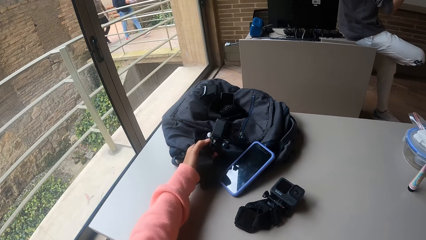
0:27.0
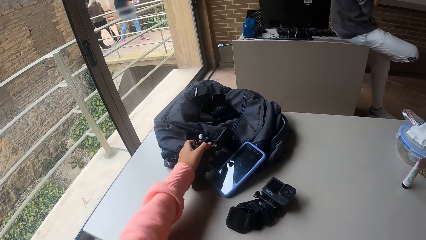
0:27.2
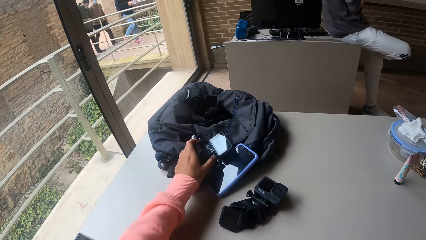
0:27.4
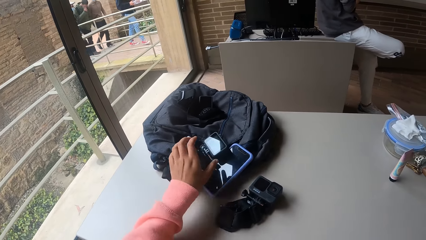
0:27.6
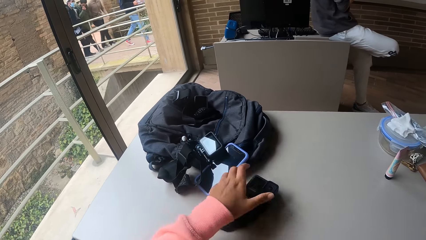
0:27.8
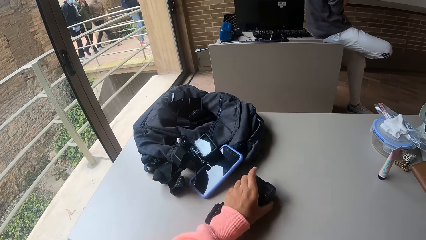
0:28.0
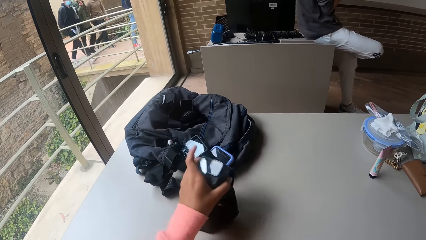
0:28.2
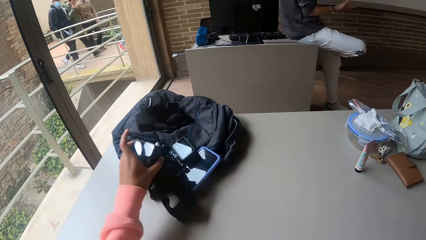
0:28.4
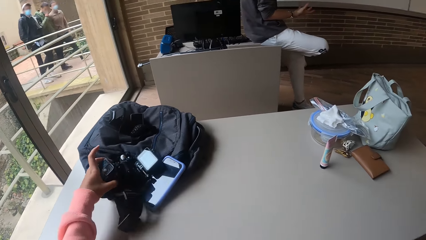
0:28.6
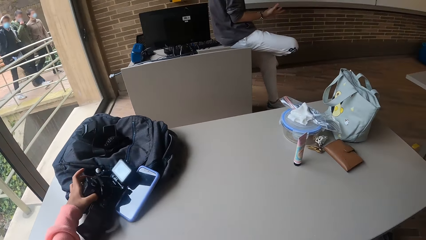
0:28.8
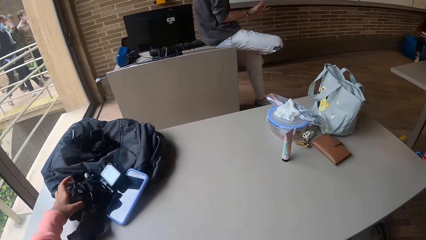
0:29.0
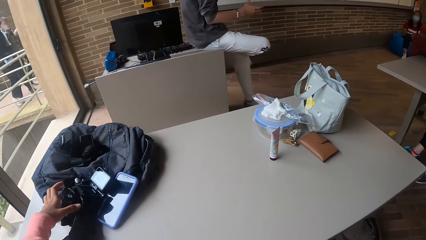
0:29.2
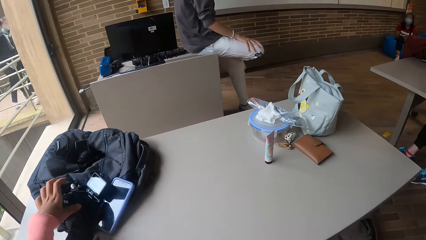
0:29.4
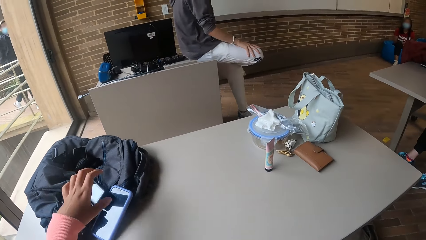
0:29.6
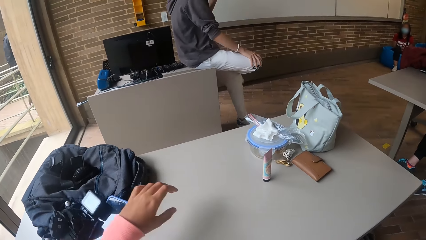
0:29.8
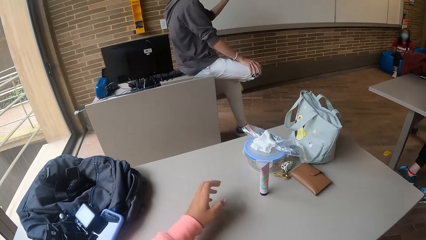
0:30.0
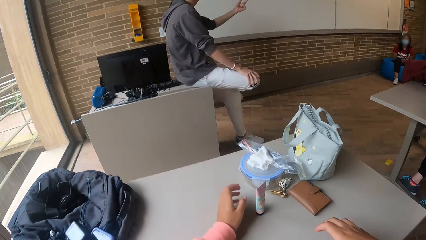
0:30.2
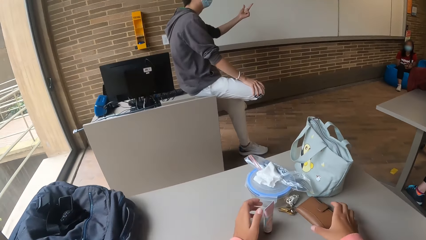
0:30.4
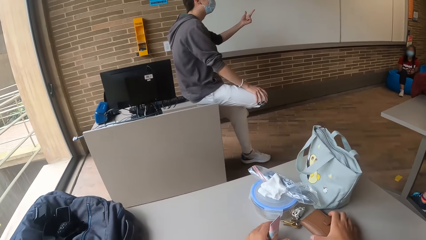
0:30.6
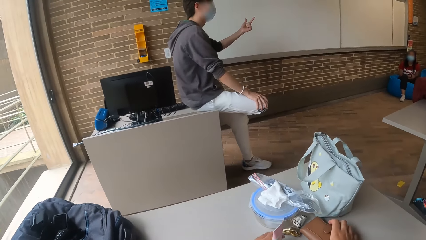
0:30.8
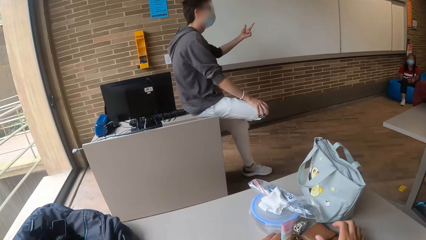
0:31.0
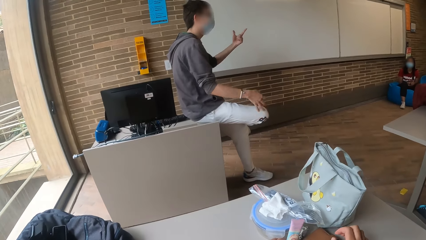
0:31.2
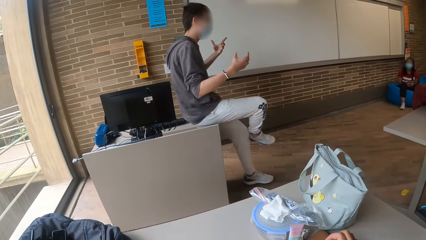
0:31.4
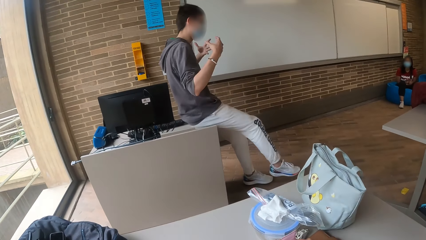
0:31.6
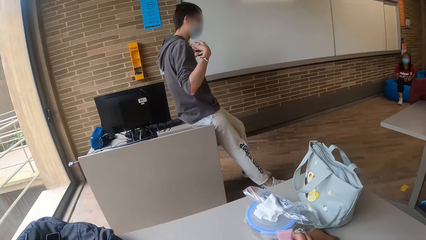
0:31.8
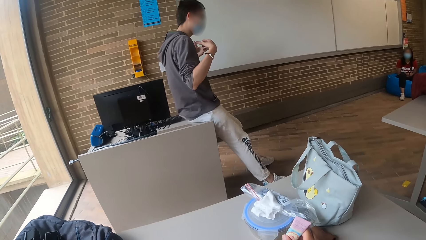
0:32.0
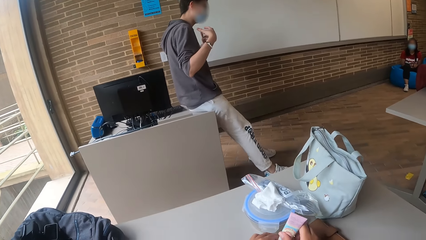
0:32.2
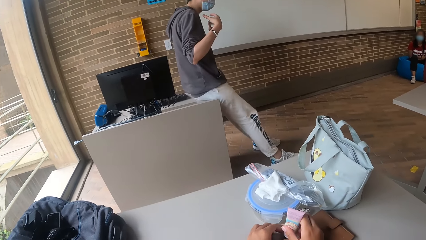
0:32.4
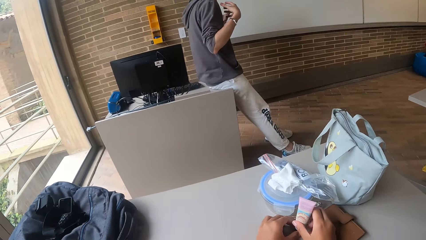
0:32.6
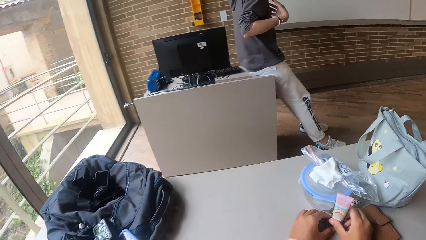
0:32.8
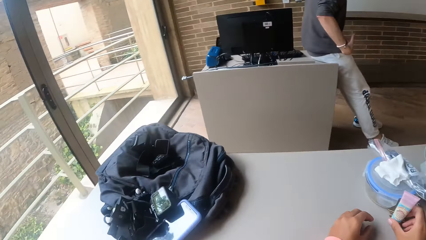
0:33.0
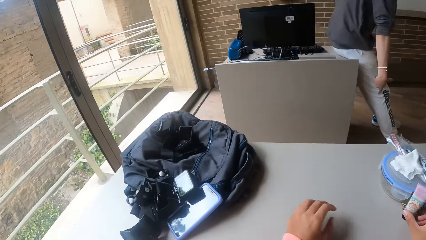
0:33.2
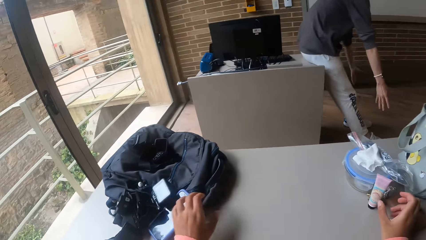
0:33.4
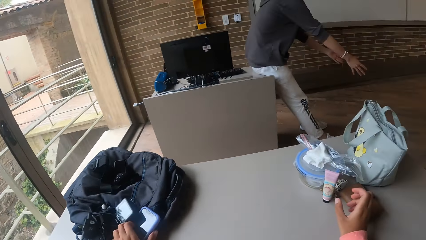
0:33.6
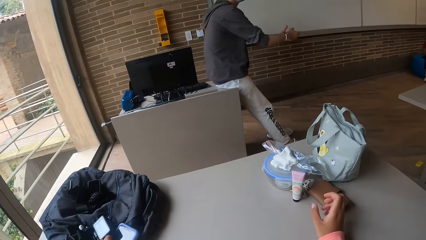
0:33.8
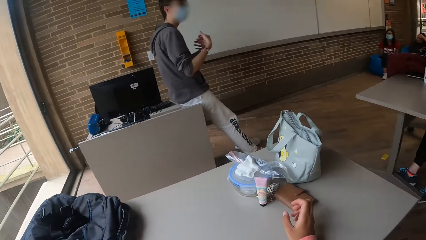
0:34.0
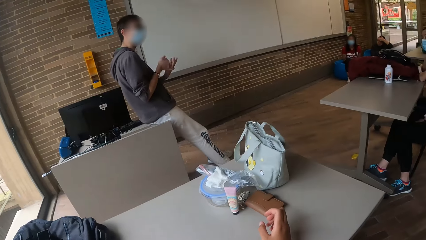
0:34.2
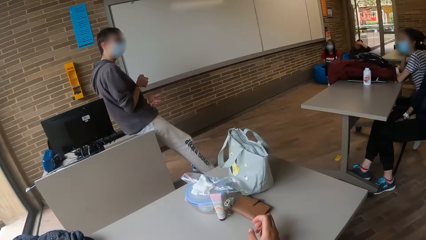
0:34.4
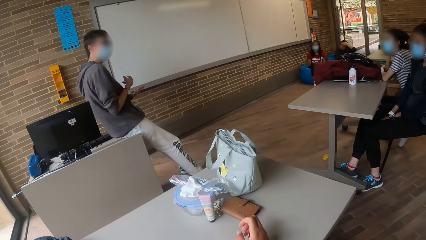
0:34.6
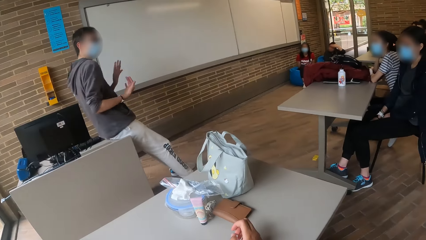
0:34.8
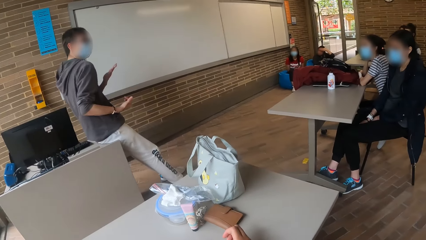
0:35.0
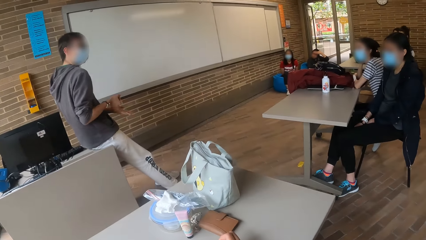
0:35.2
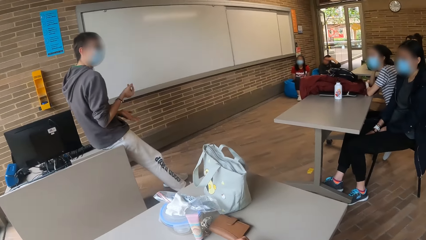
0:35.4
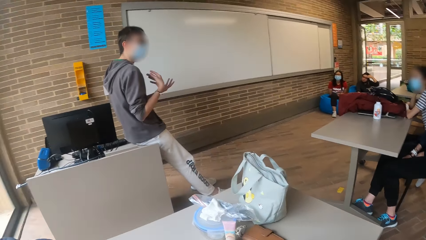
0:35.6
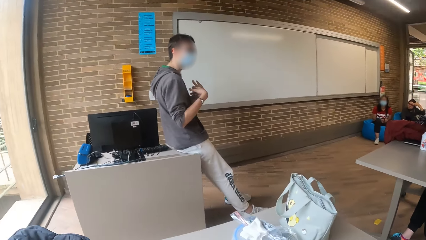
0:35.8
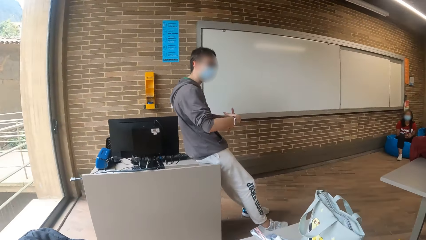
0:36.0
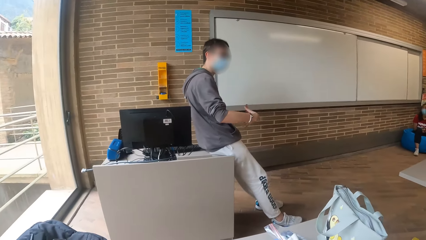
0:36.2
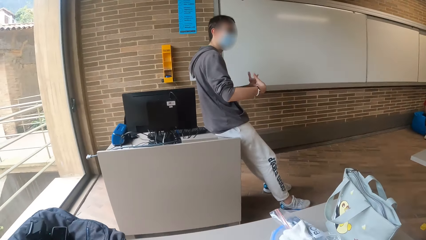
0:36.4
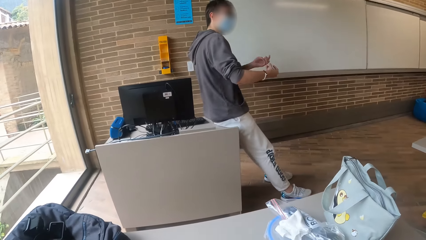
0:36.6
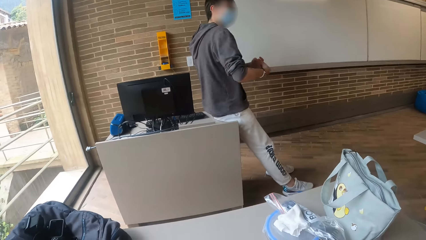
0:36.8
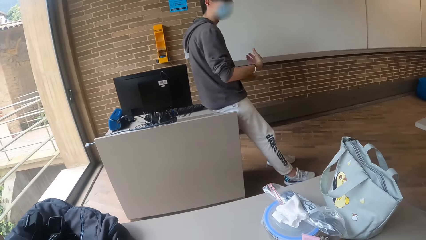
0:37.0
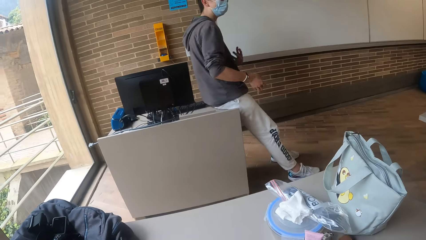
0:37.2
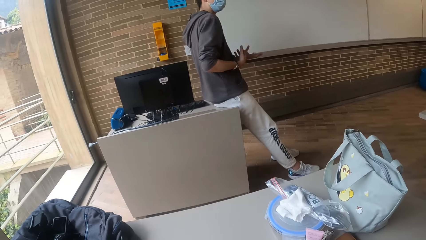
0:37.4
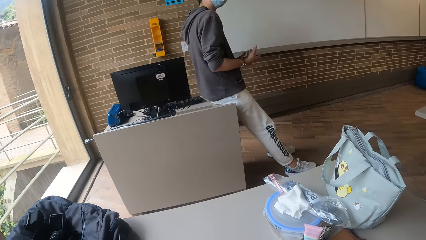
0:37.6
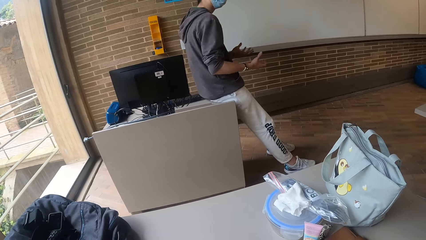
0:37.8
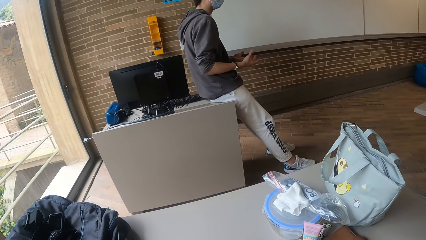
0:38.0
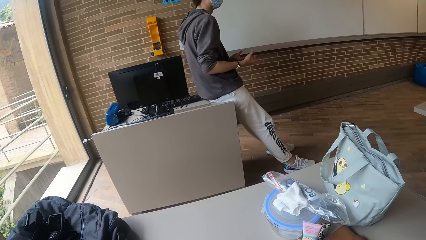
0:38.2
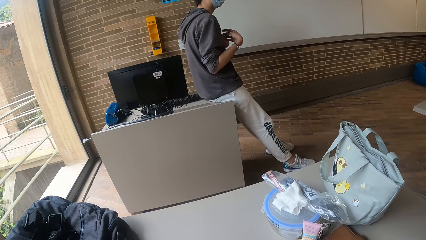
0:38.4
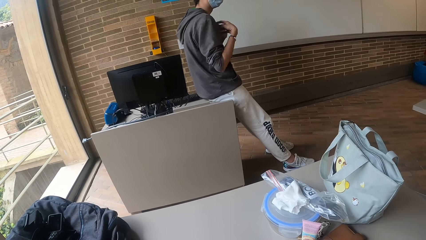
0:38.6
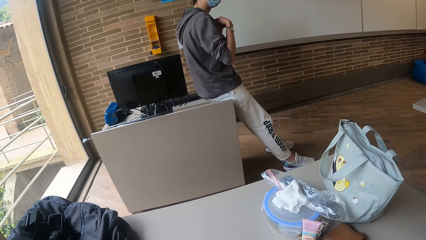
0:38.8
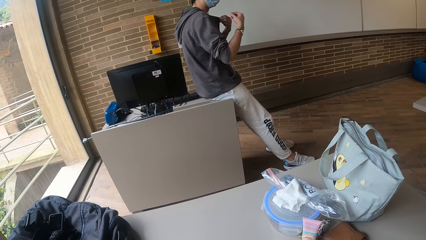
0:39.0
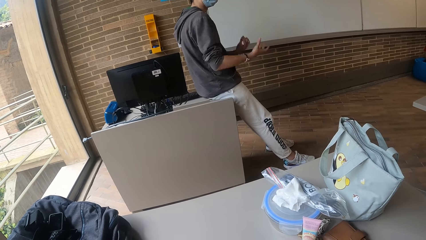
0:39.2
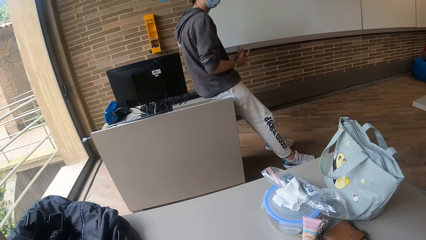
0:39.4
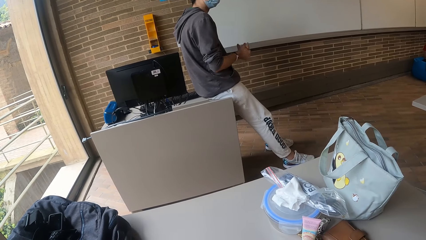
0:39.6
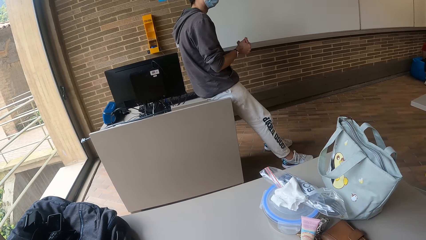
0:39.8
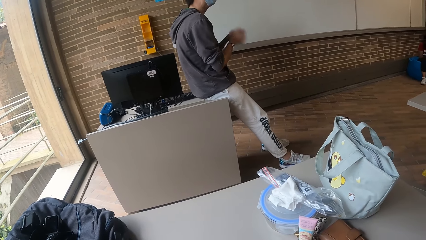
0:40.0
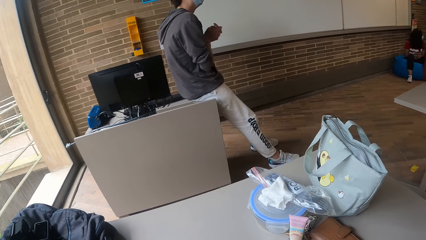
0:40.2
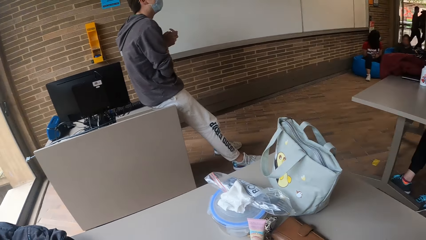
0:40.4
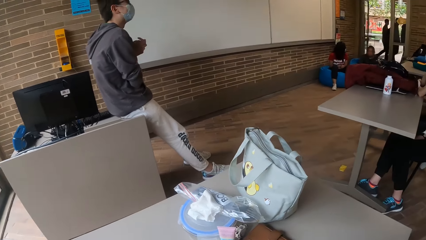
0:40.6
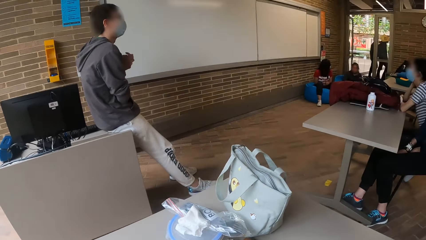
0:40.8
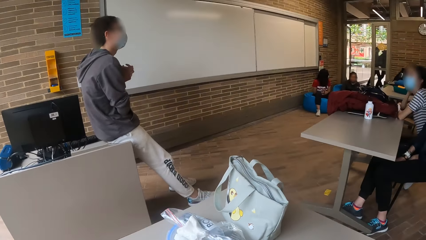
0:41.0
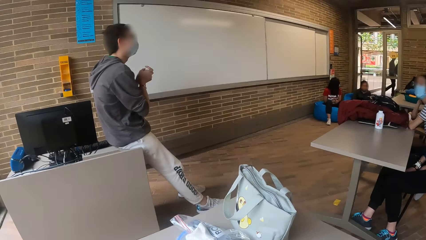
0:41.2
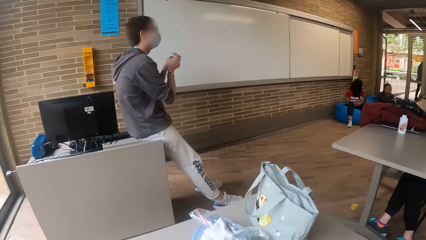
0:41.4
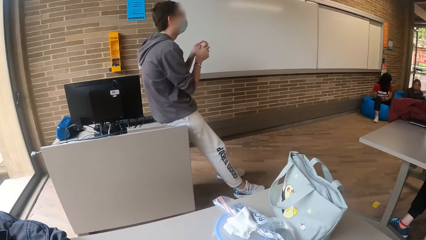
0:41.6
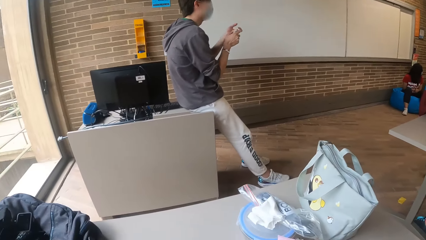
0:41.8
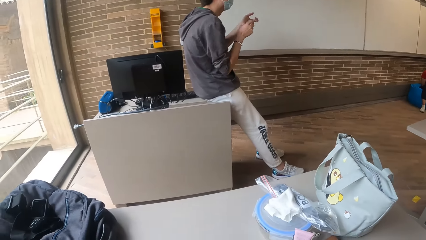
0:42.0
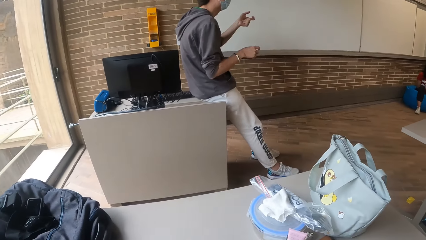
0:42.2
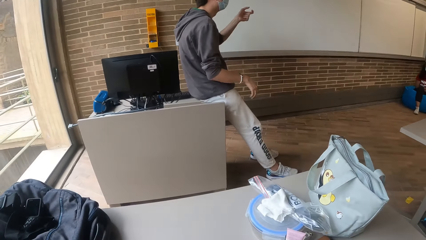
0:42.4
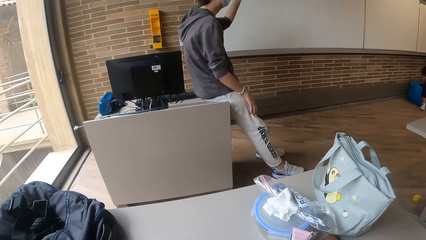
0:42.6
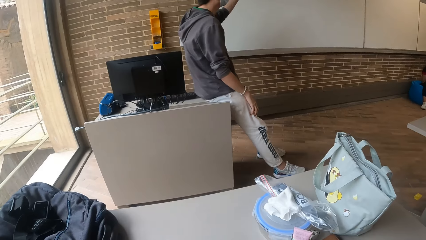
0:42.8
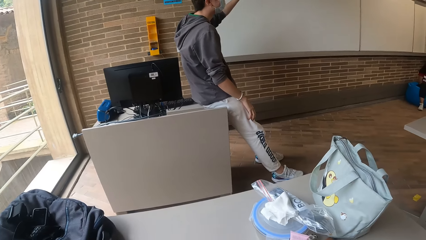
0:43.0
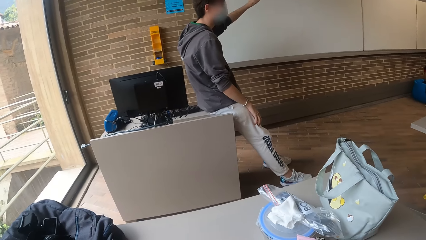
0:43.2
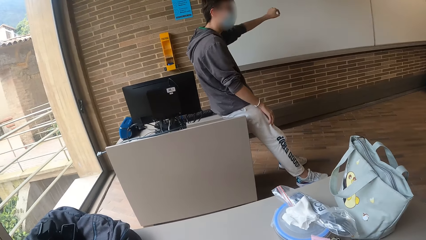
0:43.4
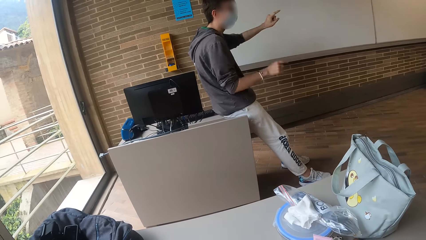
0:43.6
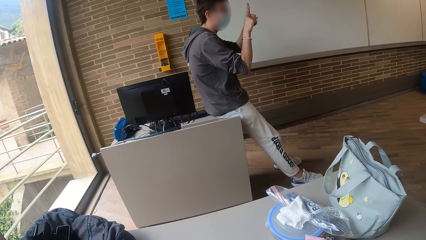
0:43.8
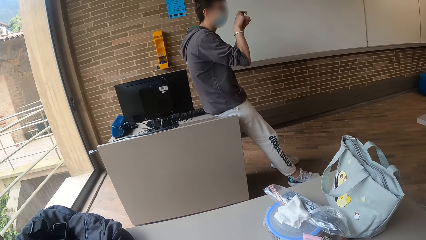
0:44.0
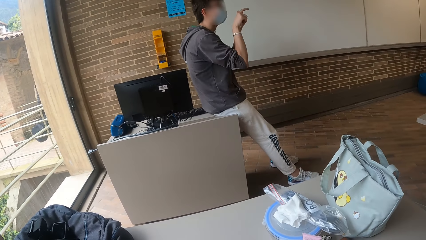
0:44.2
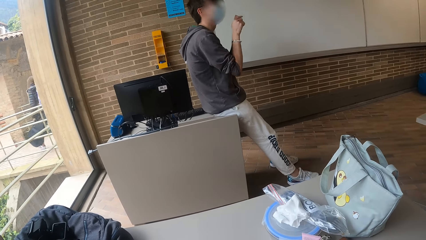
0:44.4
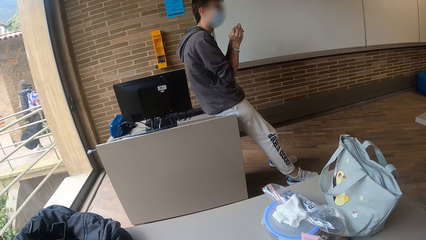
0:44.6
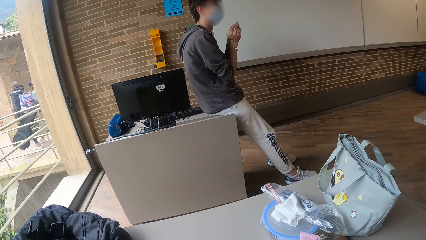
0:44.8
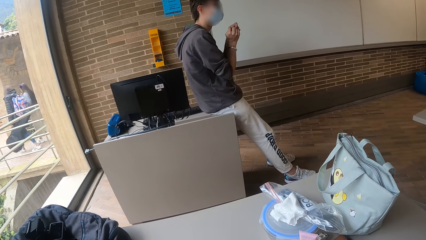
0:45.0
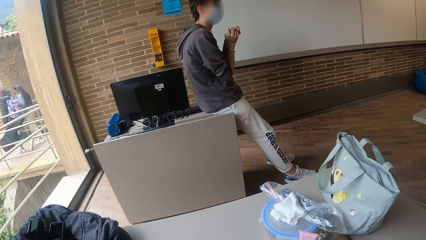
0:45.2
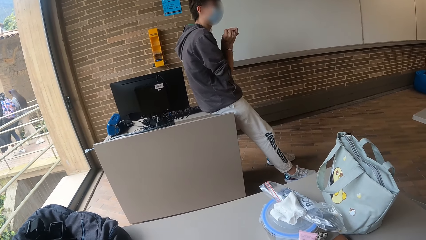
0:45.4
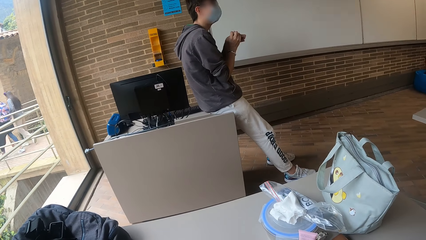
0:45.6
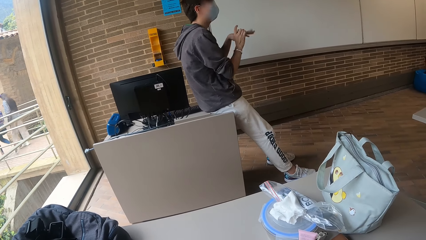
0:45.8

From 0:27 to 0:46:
The camera wearer holds the camera. He drops the head camera in his left hand on the backpack on the table. He picks up the head camera from the table with his left hand. He drops the head camera in his left hand on the backpack on the table. He picks up a hand sanitizer from the table with his left hand. A person spreads his hands. The camera wearer holds the hand sanitizer with both hands. The person points to himself. The camera wearer drops the hand sanitizer in his hands on the table. He looks at the person.
